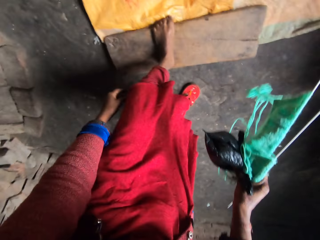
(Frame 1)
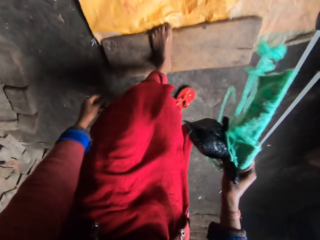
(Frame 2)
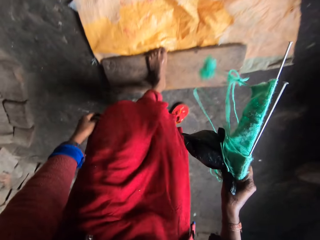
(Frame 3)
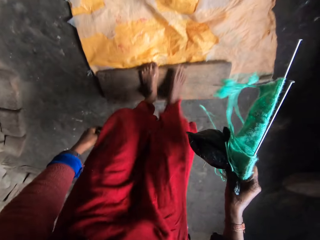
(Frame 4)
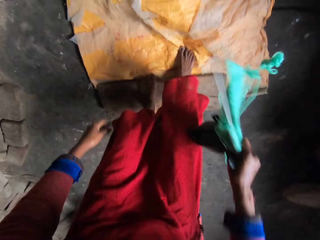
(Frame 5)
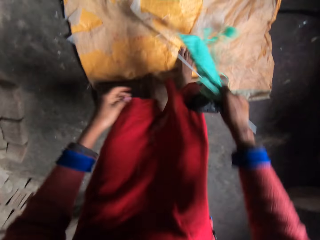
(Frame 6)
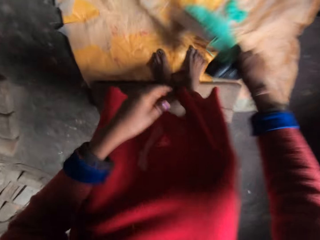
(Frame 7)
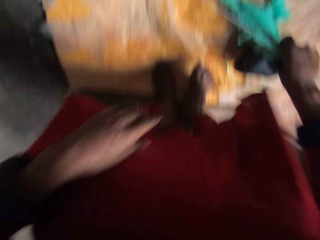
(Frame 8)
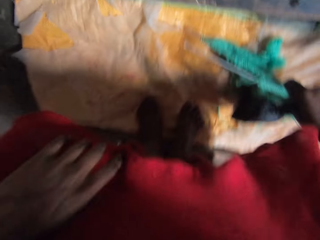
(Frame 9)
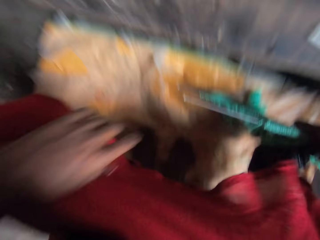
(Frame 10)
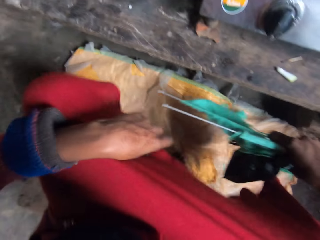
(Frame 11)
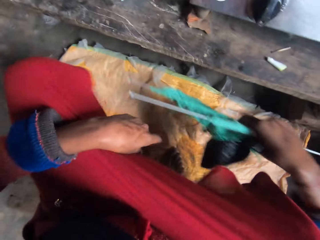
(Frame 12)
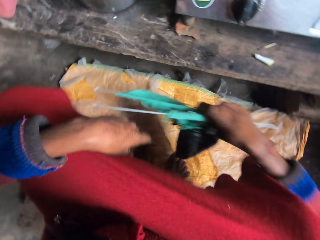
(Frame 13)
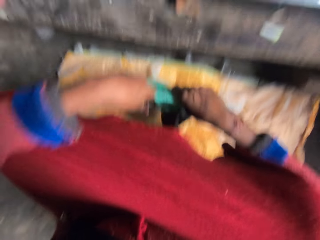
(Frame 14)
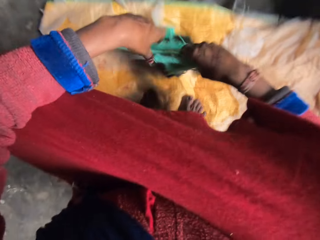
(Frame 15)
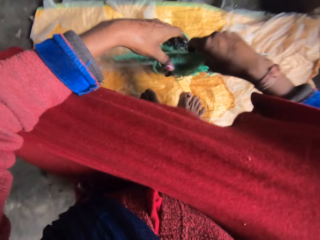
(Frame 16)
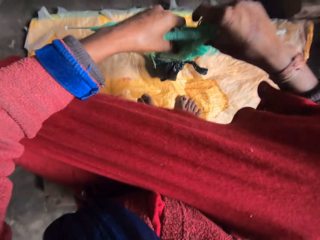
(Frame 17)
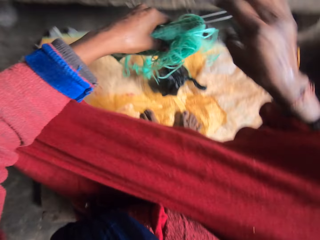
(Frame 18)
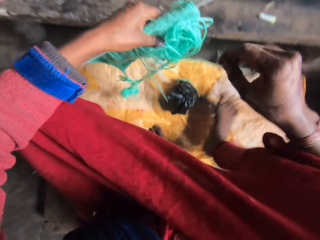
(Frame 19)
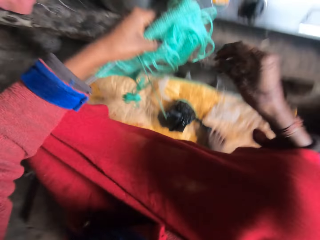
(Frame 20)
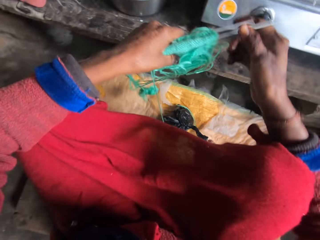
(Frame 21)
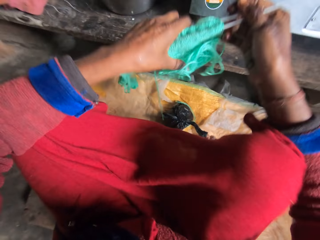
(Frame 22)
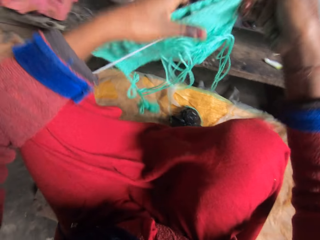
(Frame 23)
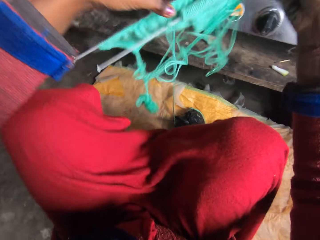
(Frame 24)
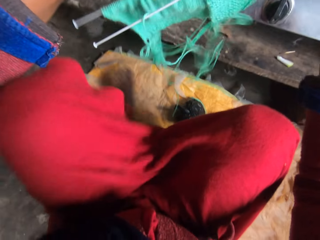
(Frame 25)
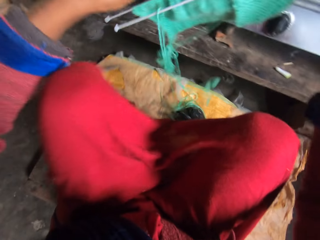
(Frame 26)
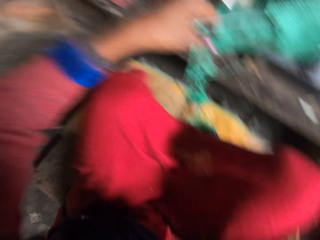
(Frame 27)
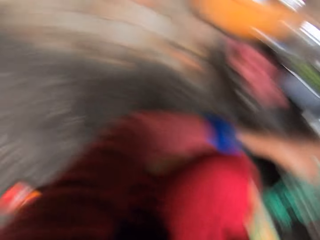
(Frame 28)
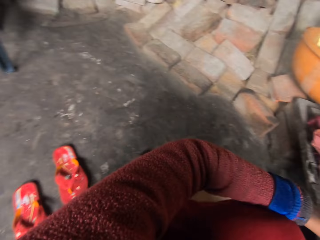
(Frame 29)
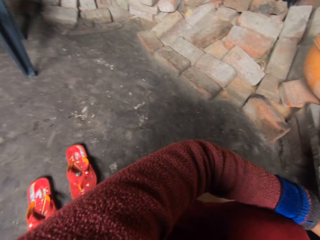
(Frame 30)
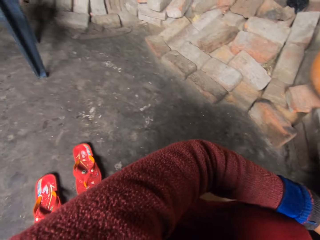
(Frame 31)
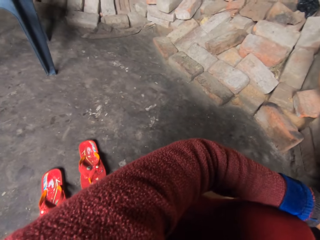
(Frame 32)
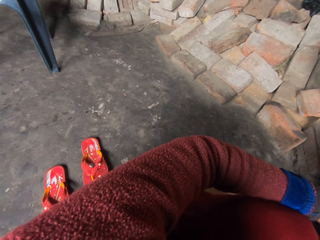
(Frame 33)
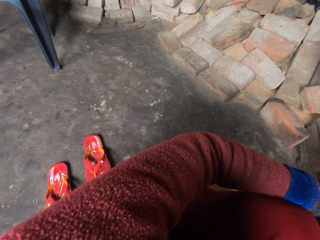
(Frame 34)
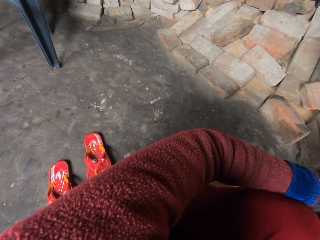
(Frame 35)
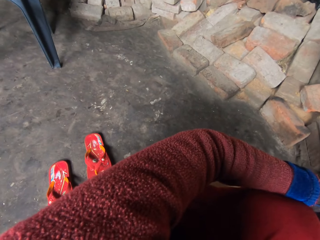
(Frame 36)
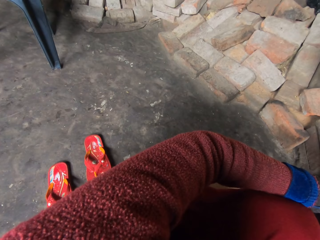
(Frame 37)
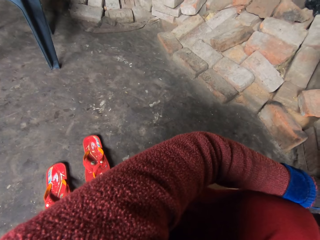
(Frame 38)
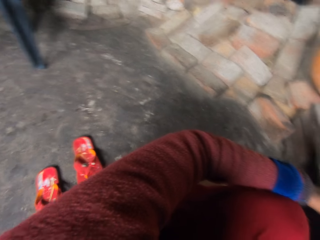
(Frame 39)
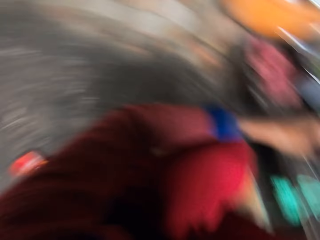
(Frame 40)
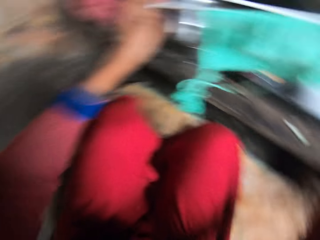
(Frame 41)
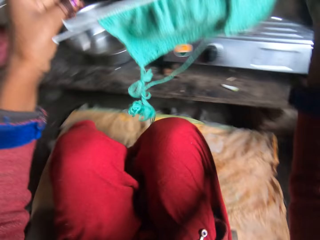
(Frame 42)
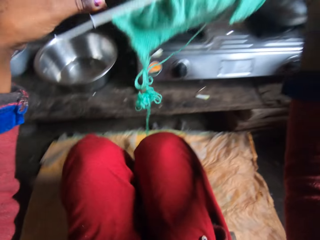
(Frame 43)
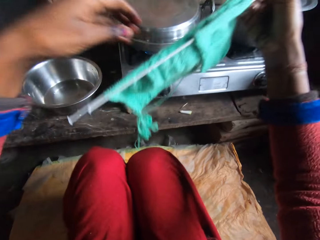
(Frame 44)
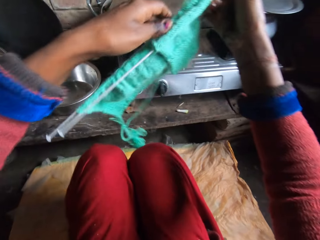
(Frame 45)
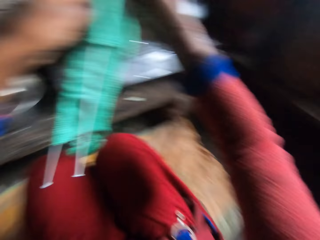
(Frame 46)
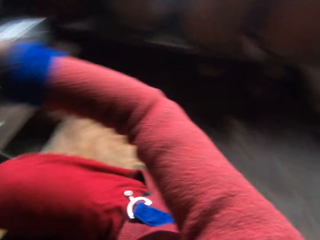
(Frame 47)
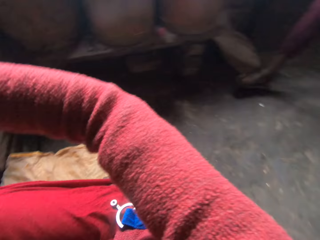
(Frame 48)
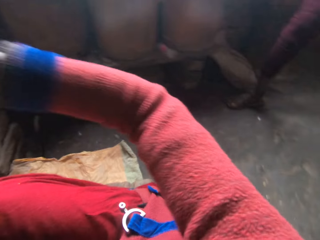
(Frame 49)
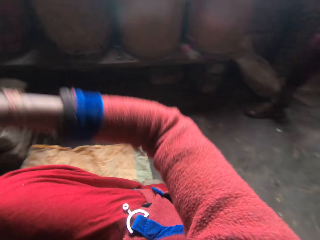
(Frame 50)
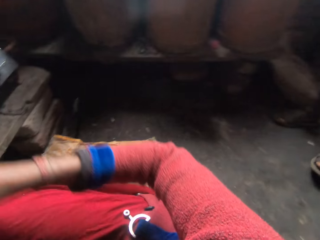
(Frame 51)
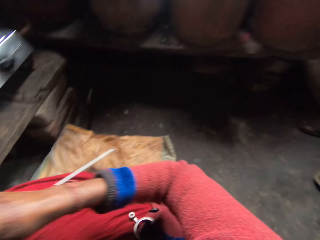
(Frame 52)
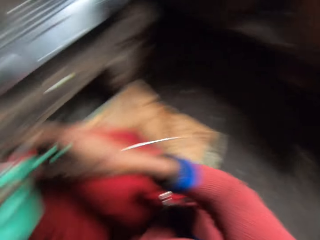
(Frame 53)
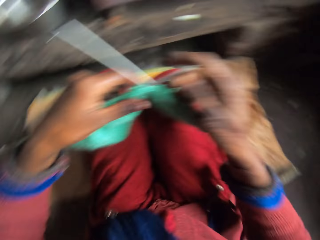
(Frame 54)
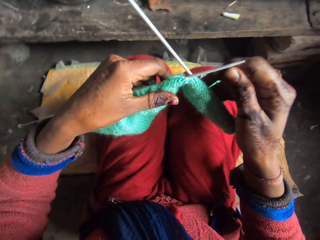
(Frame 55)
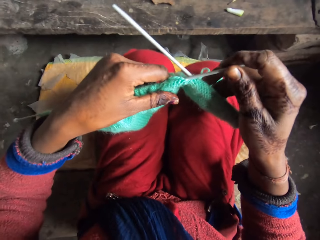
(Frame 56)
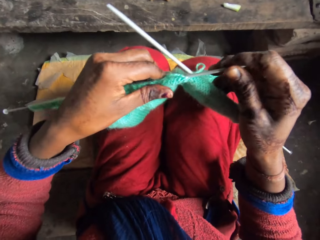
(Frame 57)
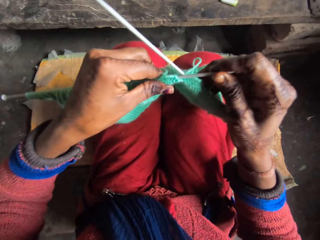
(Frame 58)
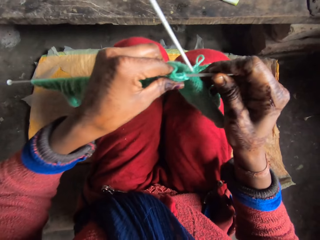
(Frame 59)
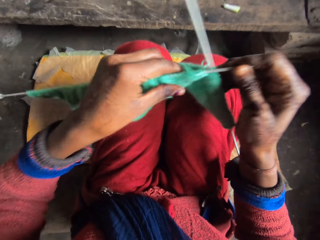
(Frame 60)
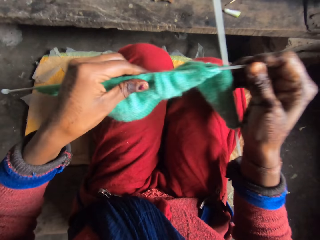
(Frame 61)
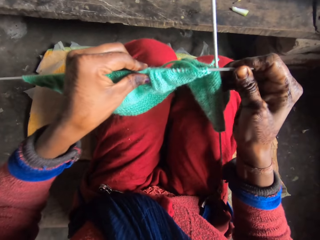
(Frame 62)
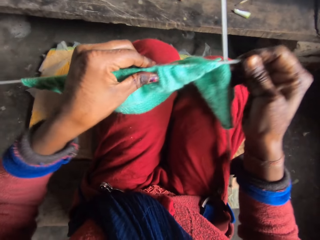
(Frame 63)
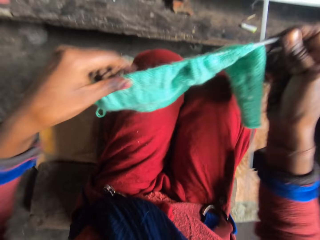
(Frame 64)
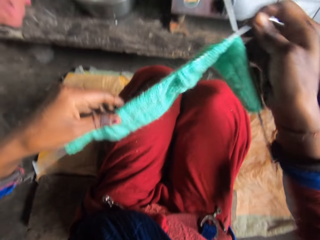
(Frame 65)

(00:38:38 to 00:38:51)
The camera wearer pulls off the other slippers from her left leg. She places her right leg on the sack. She sits on the sack. She drops the plastic bag on the sack with her right hand. She passes the knitting pins with yarn to her left hand. She adjusts her sitting position on the sack. She spreads her legs to the sack. She shifts the needles and garment to her right hand. She turns to the left. She stares at the side of the room. She turns to the front. She holds the garment and needles in her hands. She turns to the right. She stares at a man on the other side of the room. The man walks closer to the camera wearer. The camera wearer adjusts the knitting pin in the yarn with her hands.

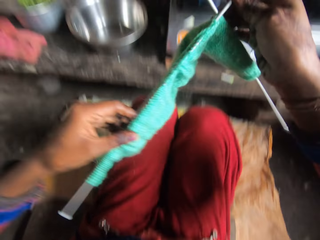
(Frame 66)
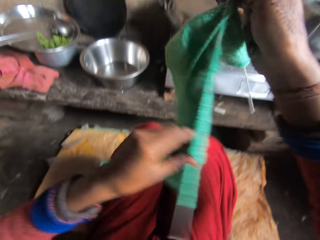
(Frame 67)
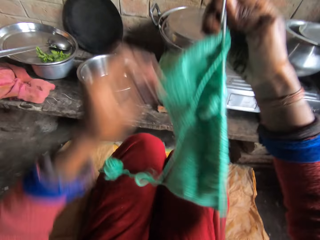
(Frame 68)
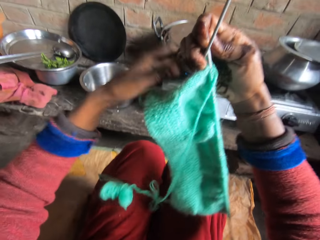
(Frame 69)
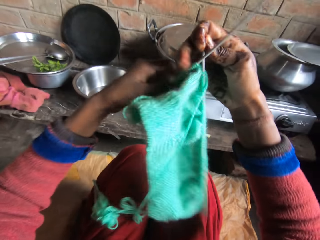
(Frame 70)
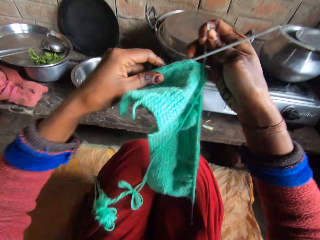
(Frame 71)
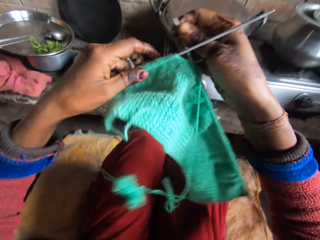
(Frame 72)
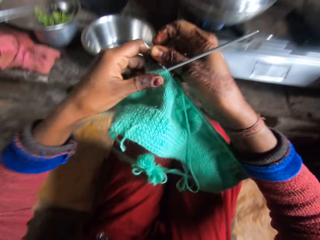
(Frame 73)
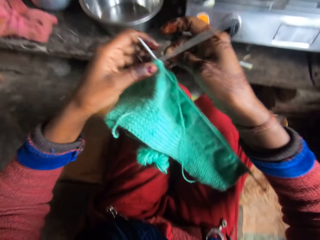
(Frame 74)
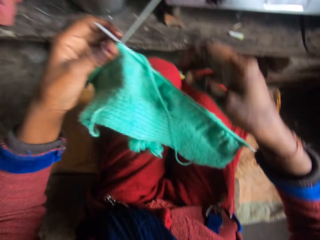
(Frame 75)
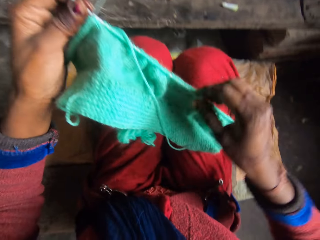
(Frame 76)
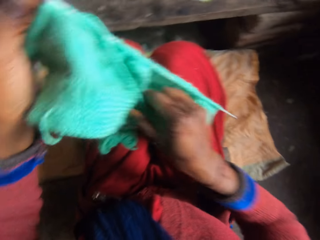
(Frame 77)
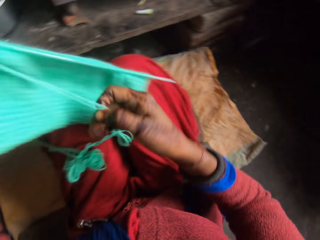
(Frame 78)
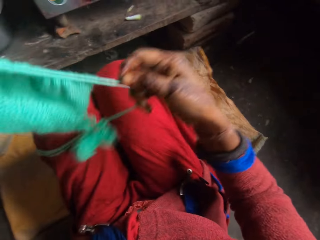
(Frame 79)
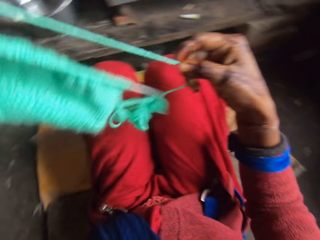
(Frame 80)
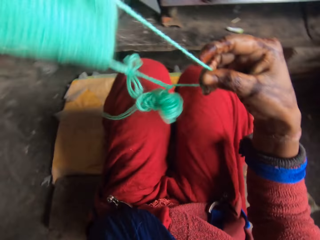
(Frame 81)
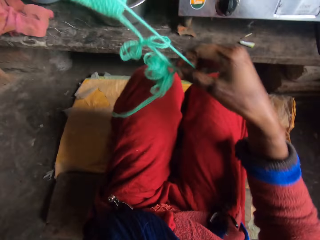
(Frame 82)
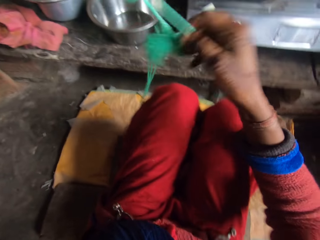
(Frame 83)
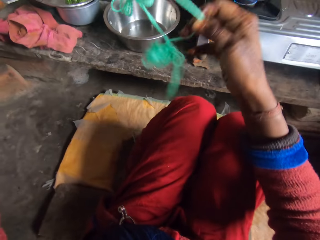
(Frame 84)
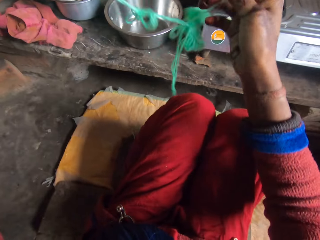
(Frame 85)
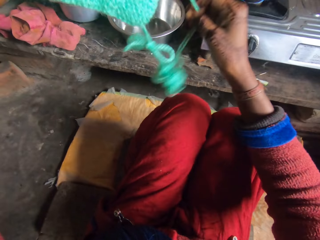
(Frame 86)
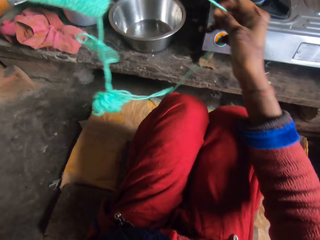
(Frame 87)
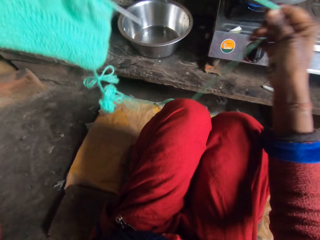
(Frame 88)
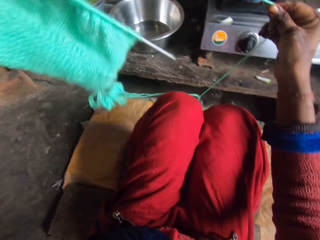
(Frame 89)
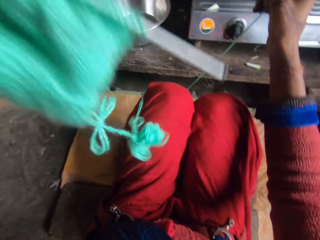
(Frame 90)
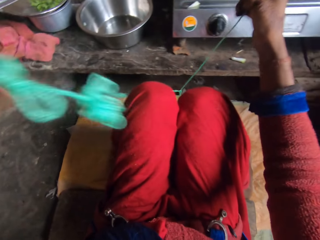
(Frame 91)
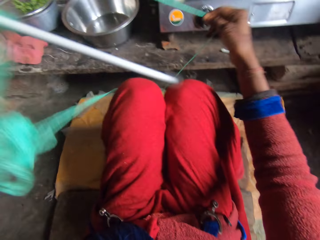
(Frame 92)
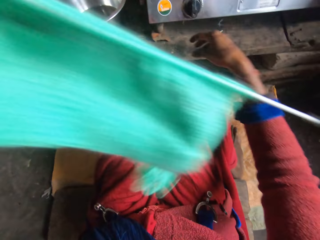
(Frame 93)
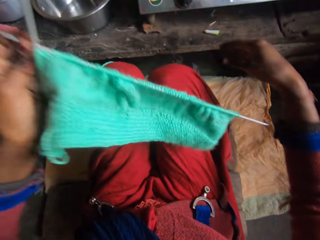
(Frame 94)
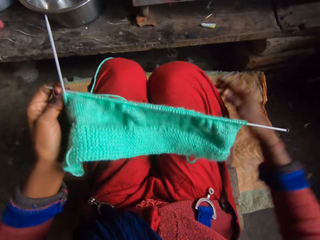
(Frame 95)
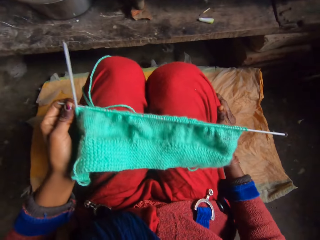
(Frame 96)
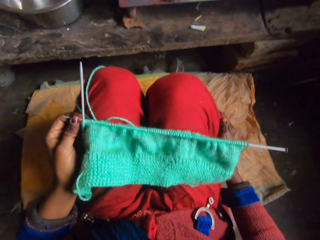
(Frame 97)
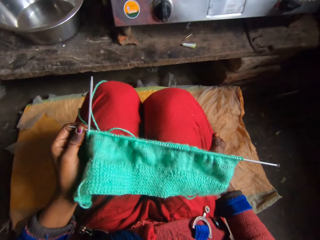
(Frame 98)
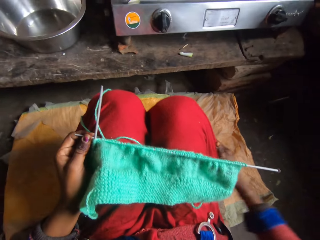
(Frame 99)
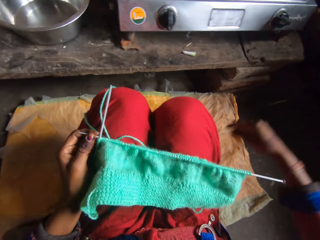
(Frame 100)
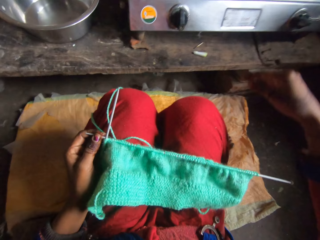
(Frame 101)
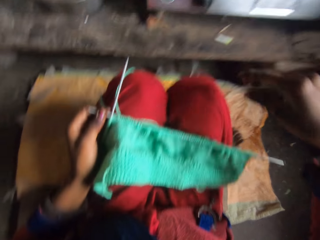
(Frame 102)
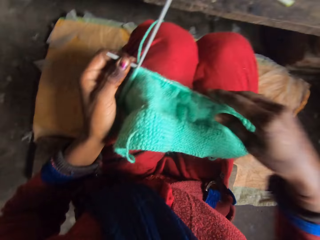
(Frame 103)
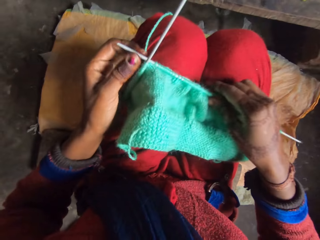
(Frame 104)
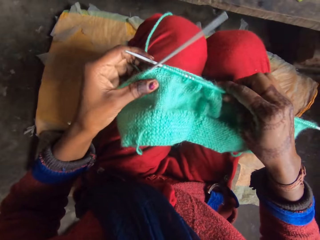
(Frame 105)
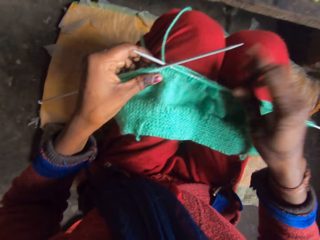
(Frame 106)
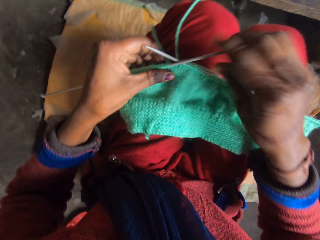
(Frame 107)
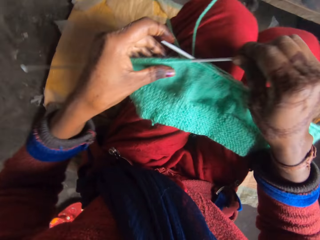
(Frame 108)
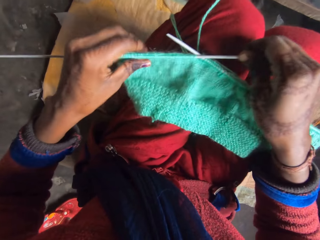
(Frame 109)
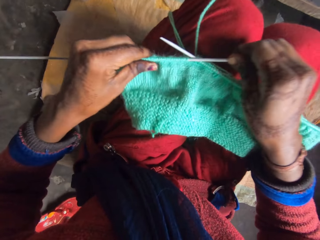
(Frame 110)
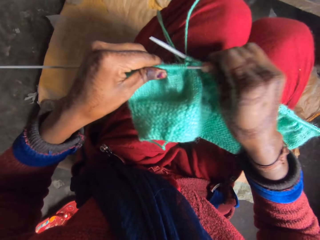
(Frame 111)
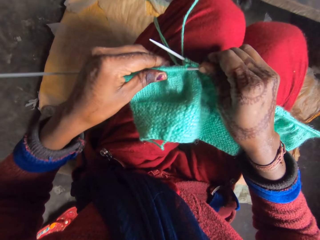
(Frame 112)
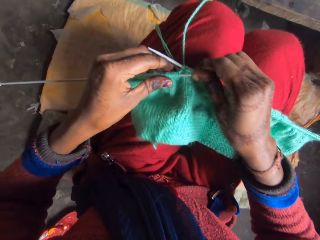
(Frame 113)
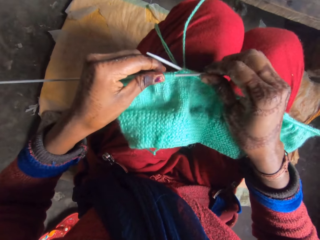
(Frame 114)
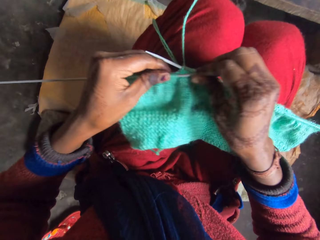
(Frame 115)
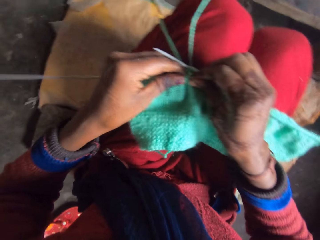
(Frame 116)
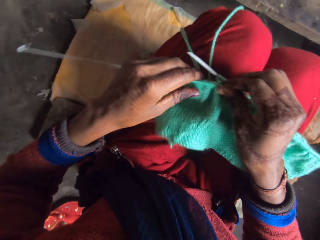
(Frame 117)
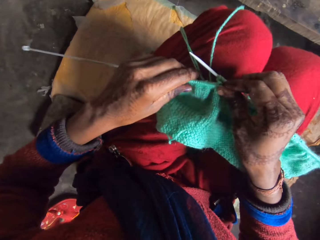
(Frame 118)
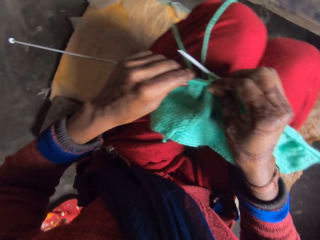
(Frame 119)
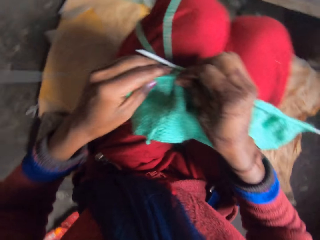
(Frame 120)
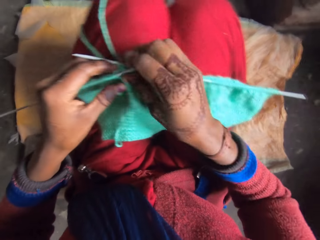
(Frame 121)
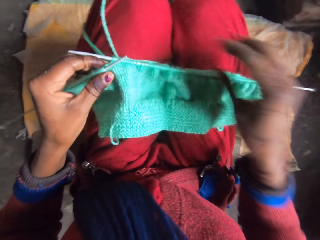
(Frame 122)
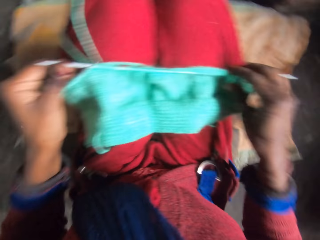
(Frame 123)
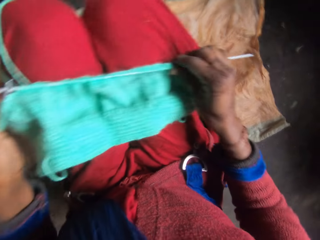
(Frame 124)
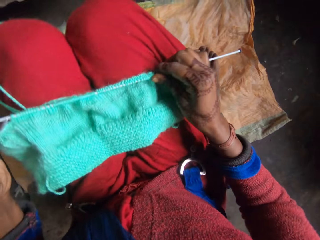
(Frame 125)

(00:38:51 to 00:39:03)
The camera wearer turns the knitting piece with her hands. She untangles the yarn with her right hand. She stretches the knitting thread. She cleans her right hand on her cloth. She places the knitting piece on her laps with her left hand. She holds the crochet garment on her laps. She moves up the yarn on the knitting pins with her hands. She fixes the garment on the knitting needles.
